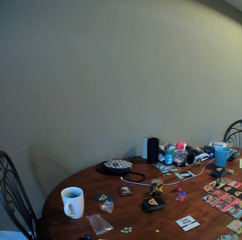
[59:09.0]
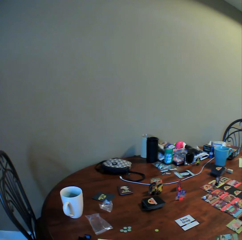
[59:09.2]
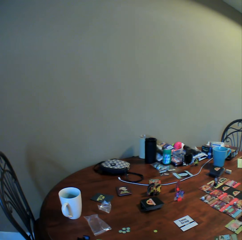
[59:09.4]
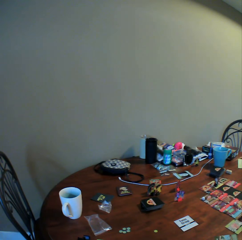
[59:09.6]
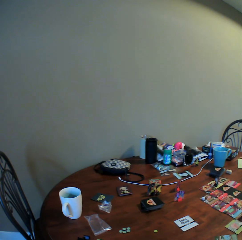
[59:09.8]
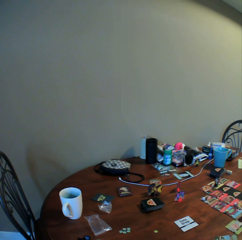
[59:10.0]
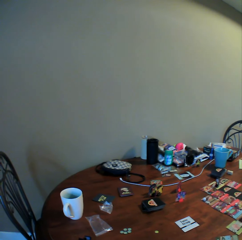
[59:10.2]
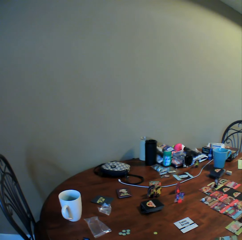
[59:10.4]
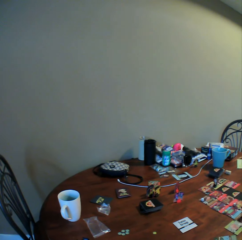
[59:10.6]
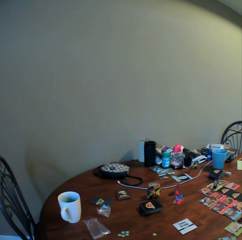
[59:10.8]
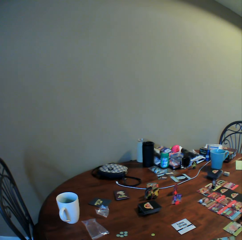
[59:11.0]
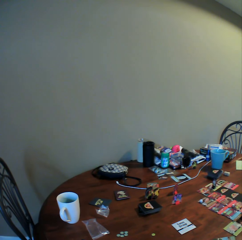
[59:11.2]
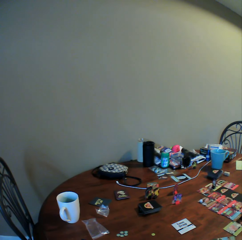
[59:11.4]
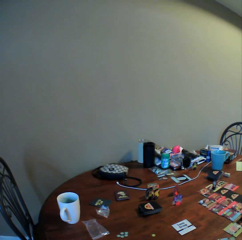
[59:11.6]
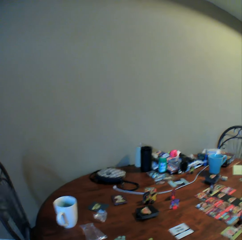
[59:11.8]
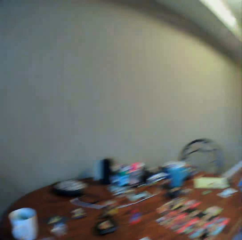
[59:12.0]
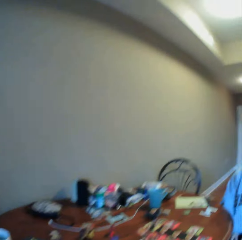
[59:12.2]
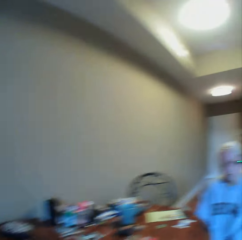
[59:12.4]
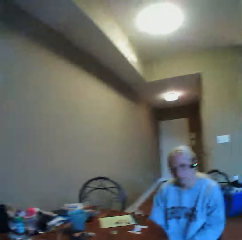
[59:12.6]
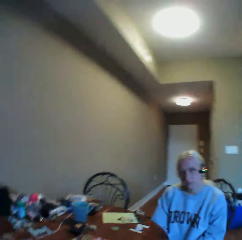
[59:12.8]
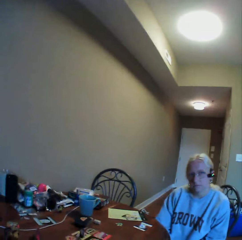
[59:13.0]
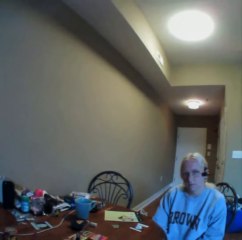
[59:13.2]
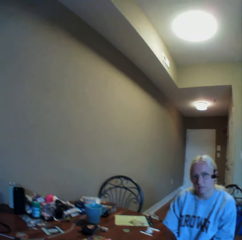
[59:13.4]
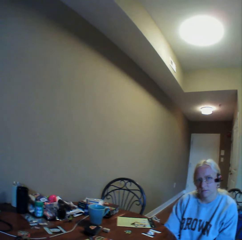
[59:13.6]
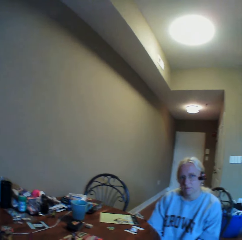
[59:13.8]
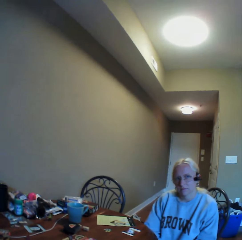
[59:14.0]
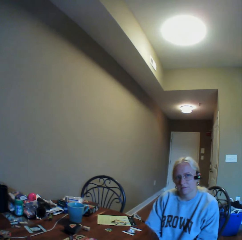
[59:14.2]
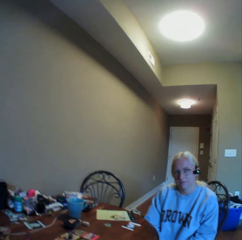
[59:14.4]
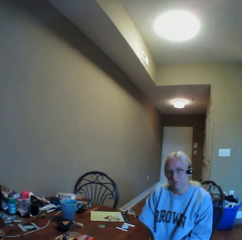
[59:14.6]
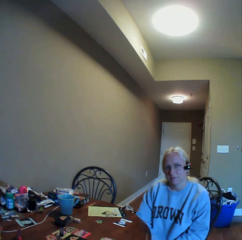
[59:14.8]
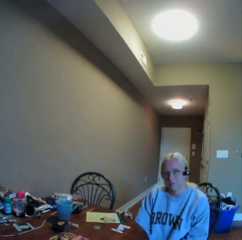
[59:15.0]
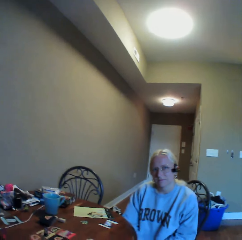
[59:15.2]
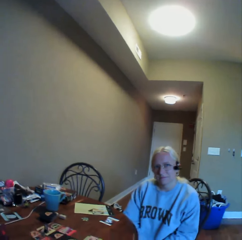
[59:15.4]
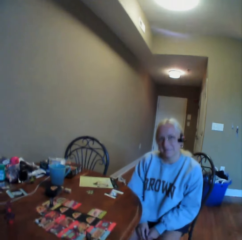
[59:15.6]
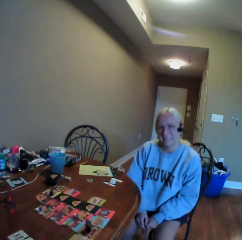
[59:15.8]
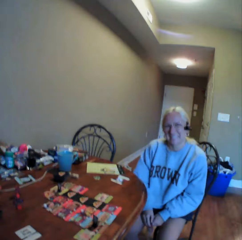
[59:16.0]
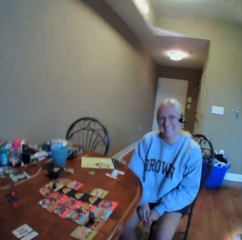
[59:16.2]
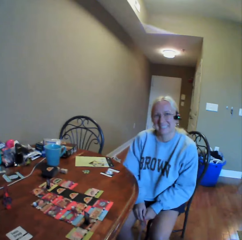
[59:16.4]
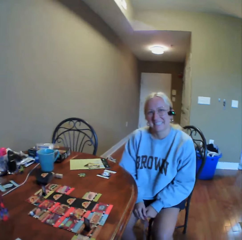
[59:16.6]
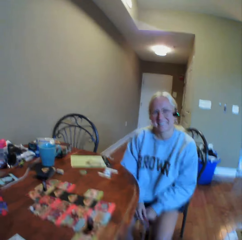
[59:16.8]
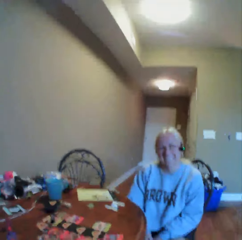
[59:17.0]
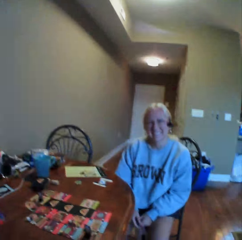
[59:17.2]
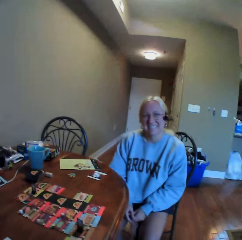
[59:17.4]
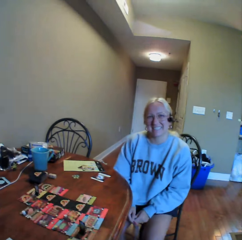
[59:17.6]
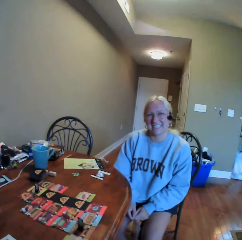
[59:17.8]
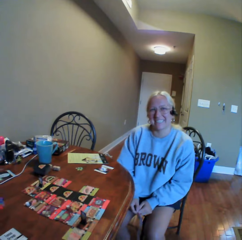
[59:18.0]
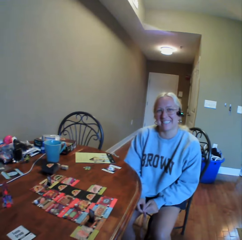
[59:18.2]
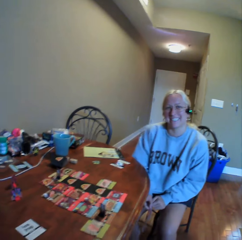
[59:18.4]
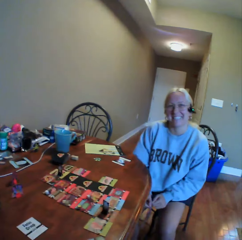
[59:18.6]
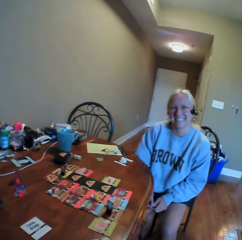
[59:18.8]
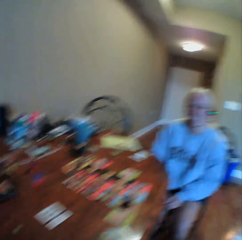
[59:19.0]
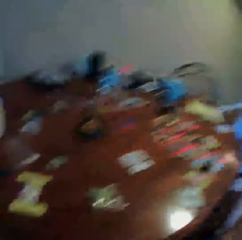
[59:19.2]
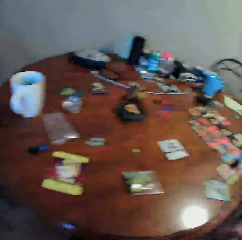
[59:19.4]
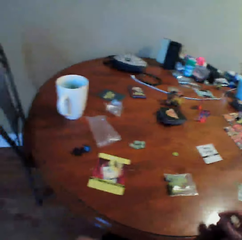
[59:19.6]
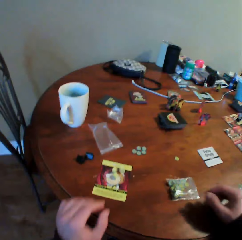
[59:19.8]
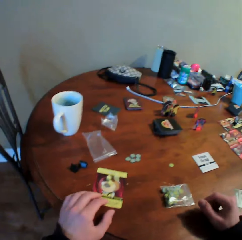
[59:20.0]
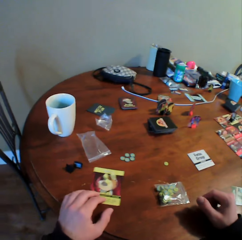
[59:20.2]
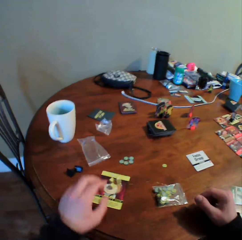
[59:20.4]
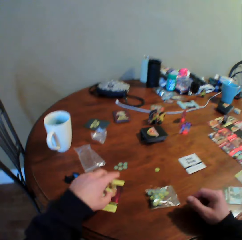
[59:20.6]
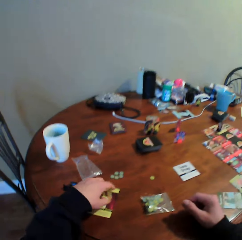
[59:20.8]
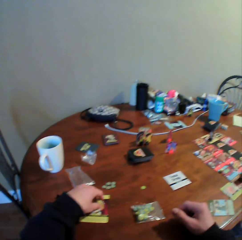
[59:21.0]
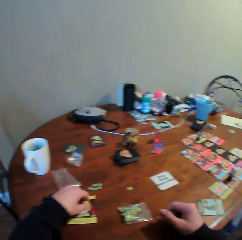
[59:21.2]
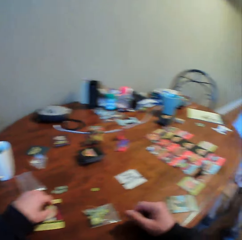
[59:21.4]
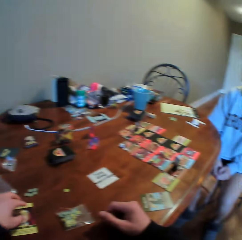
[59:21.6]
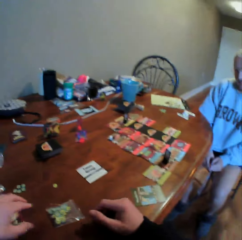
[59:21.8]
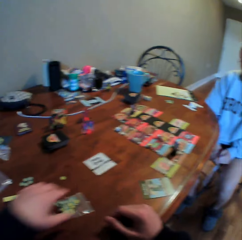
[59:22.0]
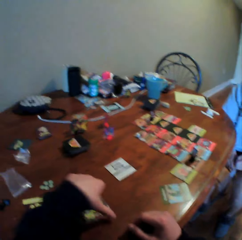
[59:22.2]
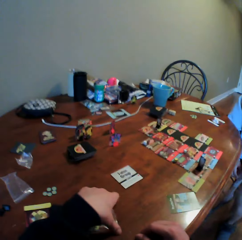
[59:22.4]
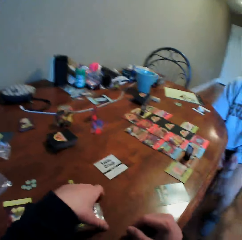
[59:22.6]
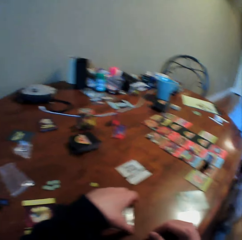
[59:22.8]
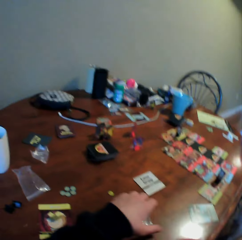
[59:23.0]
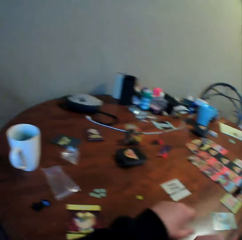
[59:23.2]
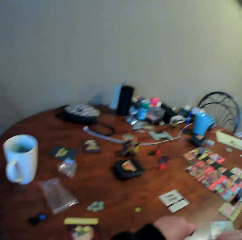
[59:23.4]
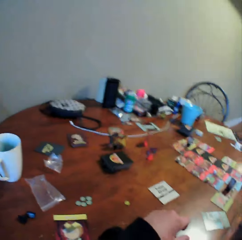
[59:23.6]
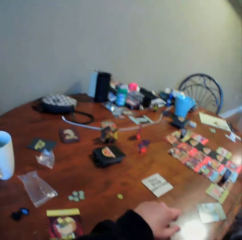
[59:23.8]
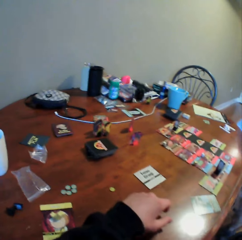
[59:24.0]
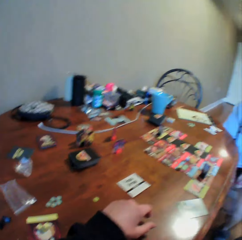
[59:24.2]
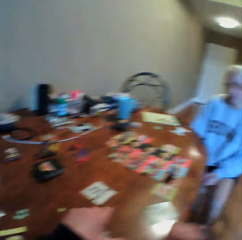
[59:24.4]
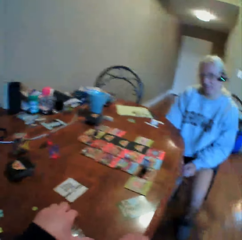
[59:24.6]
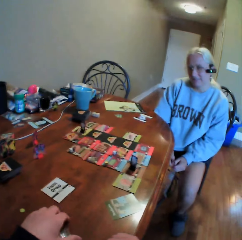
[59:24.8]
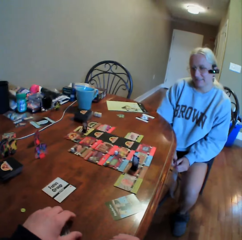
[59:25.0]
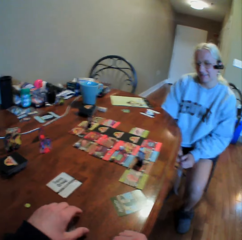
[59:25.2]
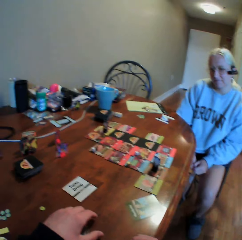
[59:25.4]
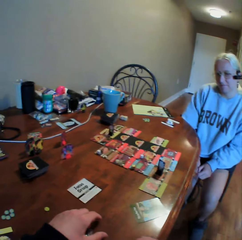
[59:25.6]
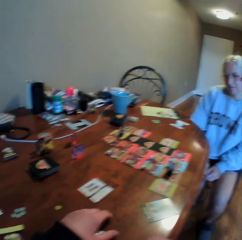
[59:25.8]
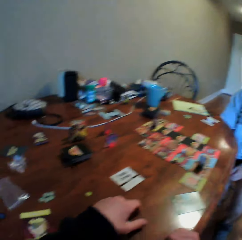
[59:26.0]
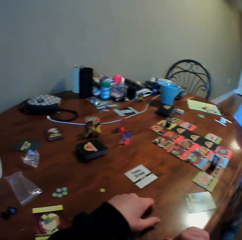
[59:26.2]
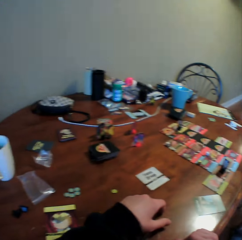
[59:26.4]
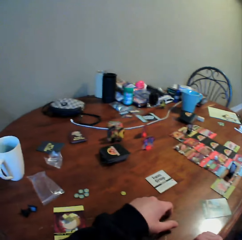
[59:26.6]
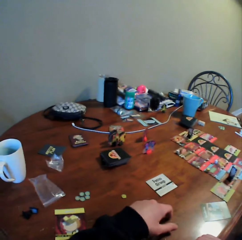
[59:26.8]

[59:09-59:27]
A woman looks around. The camera wearer looks around. A man laughs at the camera wearer. The camera wearer holds a card on the table. They move something on the table and hold something on the card. The woman looks around. The camera wearer holds a zipper bag on the table and looks around. The woman looks around.

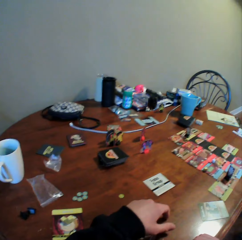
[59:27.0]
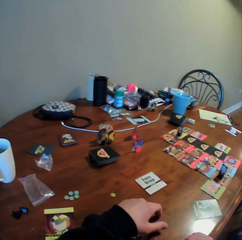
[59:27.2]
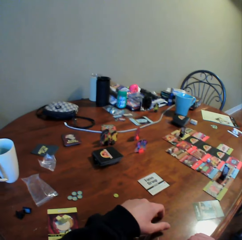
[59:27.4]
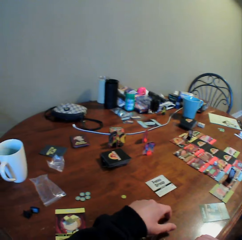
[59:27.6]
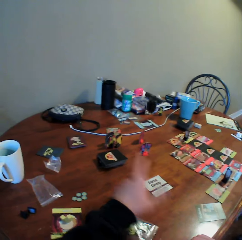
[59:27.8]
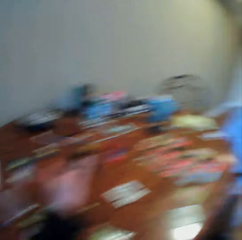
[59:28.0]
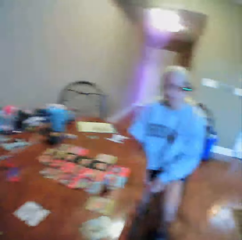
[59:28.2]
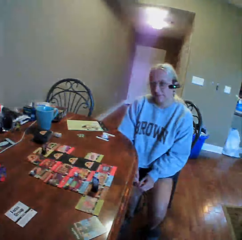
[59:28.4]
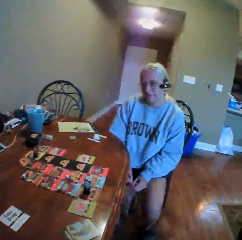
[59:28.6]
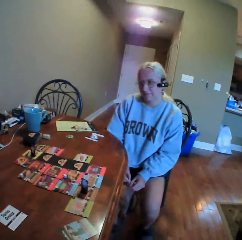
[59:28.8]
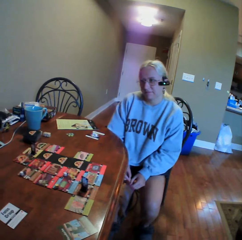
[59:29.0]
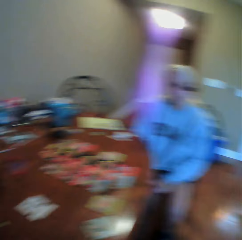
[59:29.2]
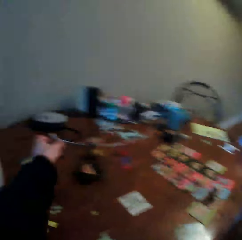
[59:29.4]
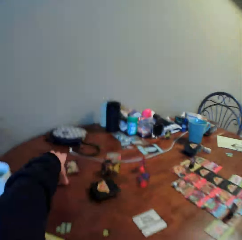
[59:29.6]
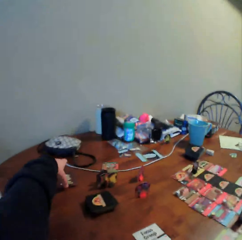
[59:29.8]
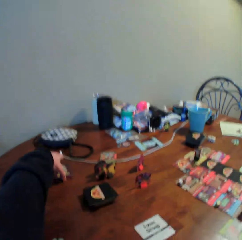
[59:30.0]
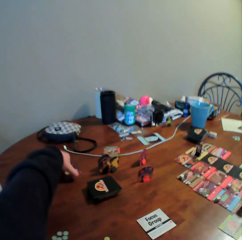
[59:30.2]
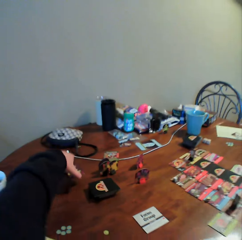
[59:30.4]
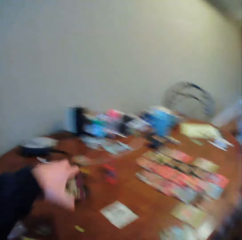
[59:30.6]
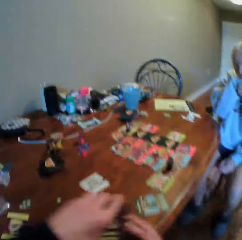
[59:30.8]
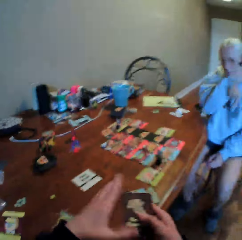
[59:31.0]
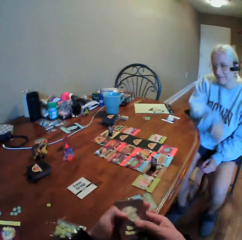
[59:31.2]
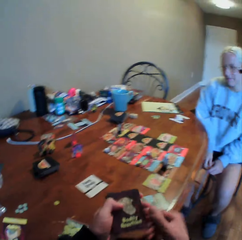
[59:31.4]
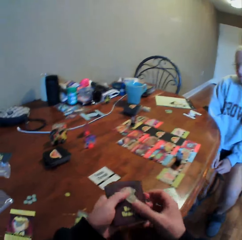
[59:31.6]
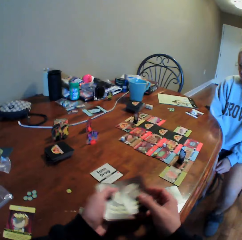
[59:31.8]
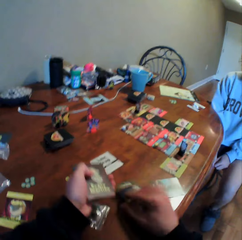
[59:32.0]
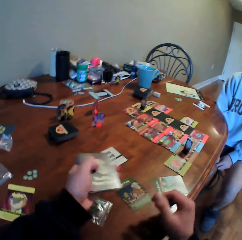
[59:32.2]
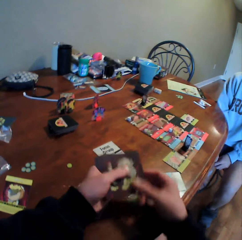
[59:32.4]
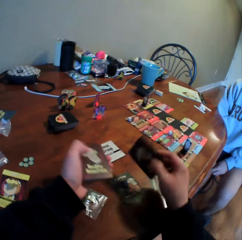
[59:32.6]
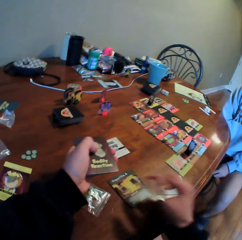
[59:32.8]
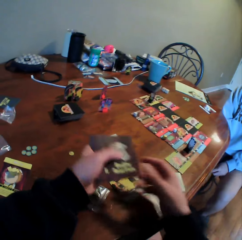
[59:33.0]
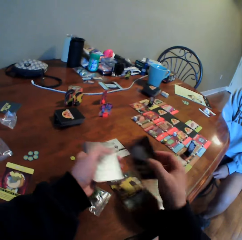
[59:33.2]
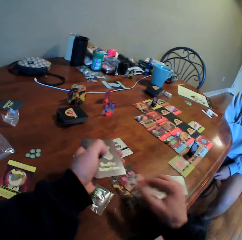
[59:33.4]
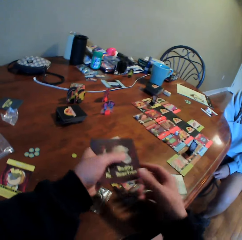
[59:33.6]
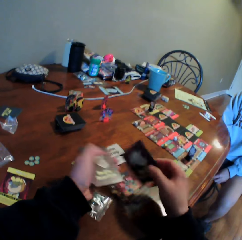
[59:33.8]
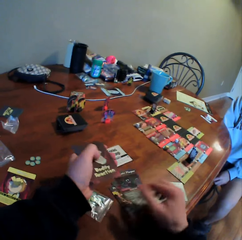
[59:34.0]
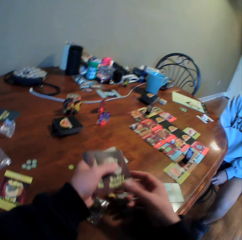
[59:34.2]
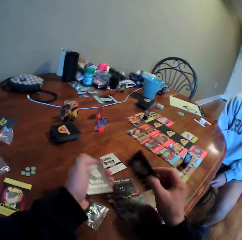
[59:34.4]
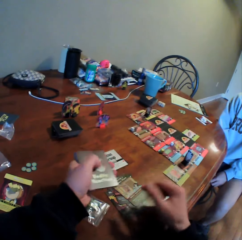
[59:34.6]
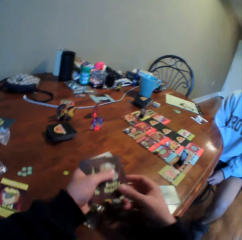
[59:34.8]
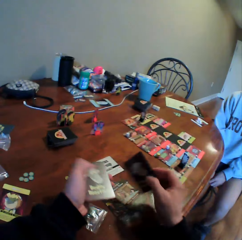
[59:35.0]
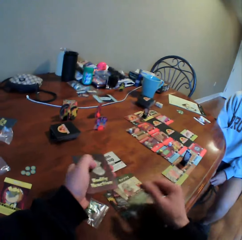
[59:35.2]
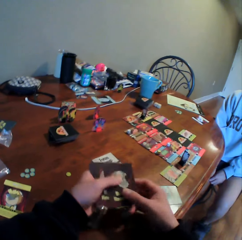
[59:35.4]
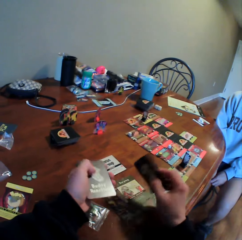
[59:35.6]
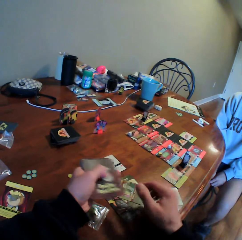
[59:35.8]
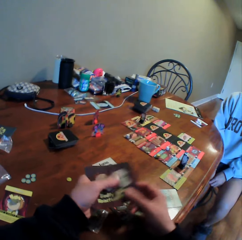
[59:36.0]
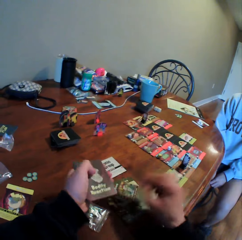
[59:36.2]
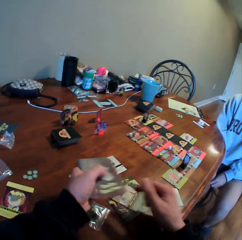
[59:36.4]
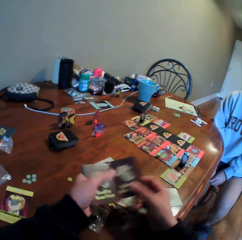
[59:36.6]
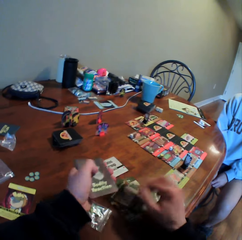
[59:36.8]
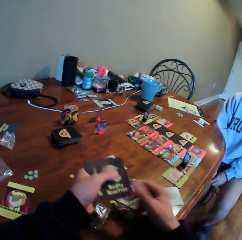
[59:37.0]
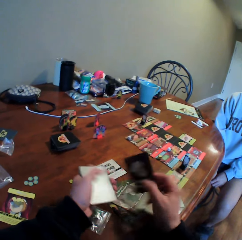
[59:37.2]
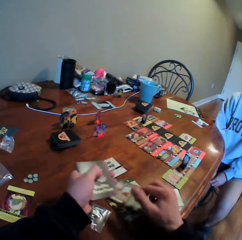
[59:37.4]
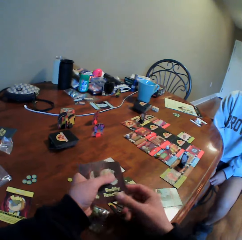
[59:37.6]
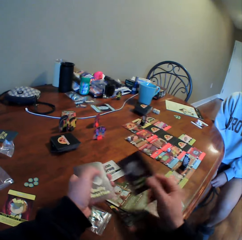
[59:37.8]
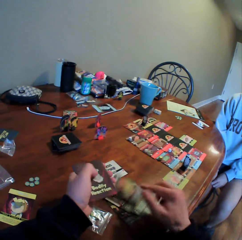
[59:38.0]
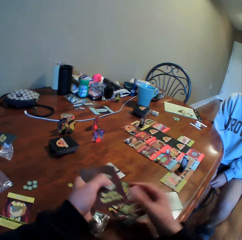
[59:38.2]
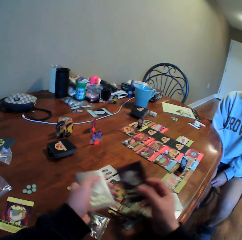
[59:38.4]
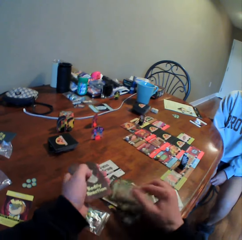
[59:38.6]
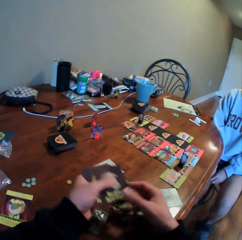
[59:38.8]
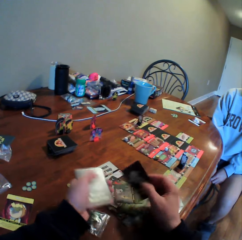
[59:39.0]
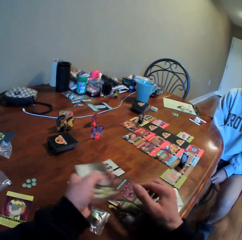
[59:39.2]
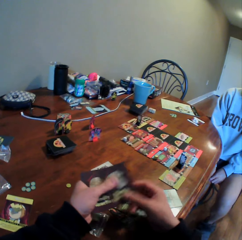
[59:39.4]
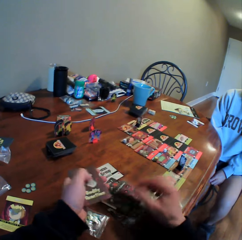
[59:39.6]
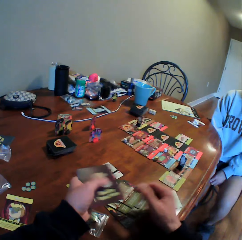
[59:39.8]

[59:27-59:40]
The camera wearer uses gestures. They look around. They move something in the table. They pick up game cards from the table. A woman wipes her face with her hand. The camera wearer picks up a card and puts the card on the table. They repeatedly pick up a card and put the card on the table, and pick up a card.
